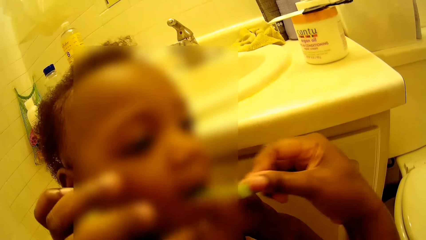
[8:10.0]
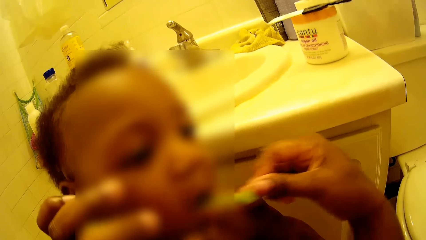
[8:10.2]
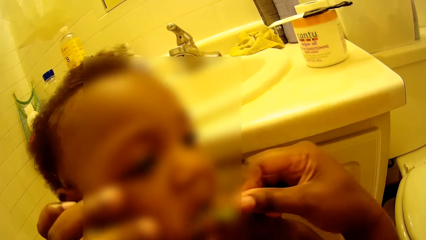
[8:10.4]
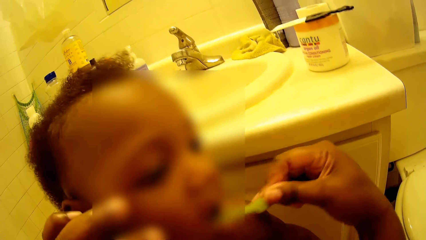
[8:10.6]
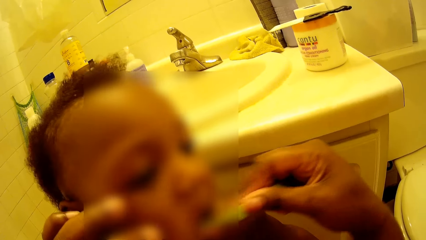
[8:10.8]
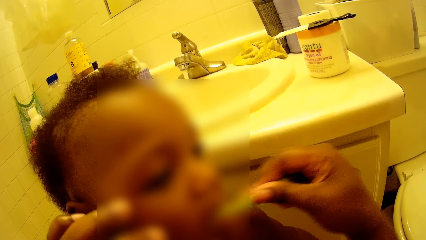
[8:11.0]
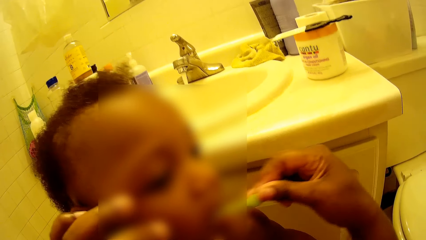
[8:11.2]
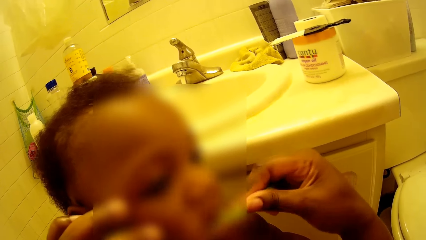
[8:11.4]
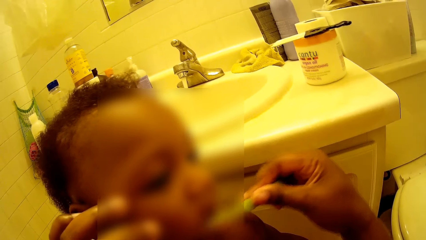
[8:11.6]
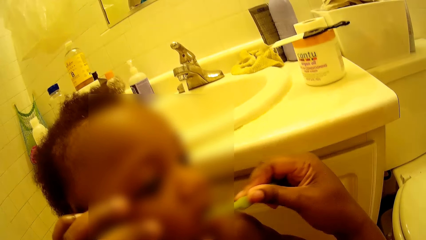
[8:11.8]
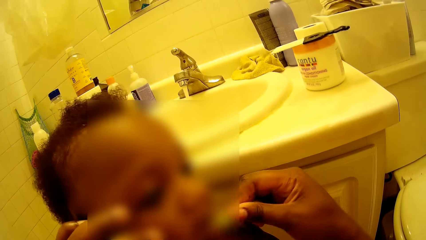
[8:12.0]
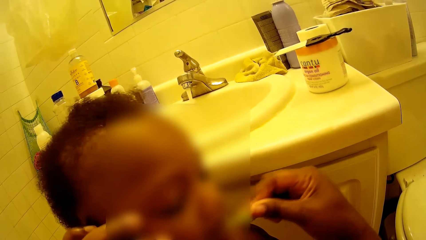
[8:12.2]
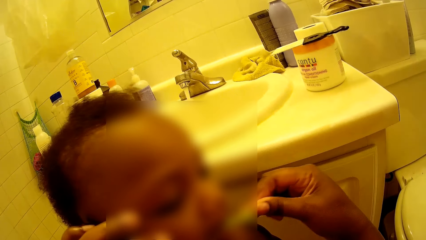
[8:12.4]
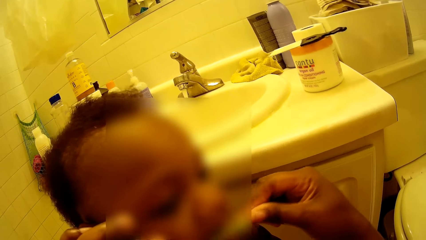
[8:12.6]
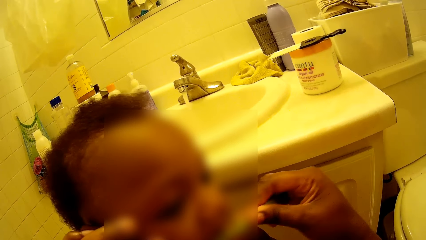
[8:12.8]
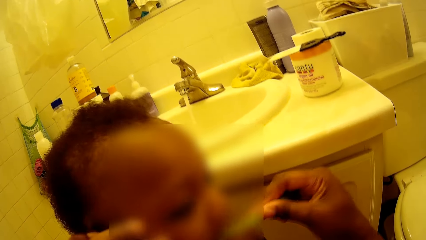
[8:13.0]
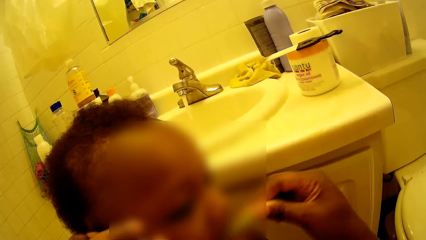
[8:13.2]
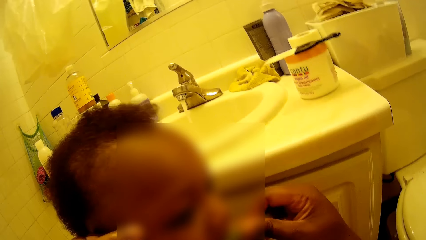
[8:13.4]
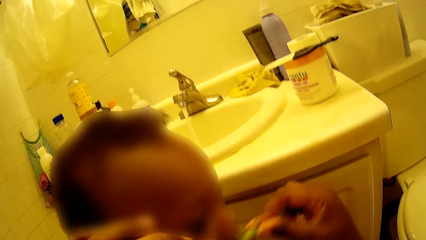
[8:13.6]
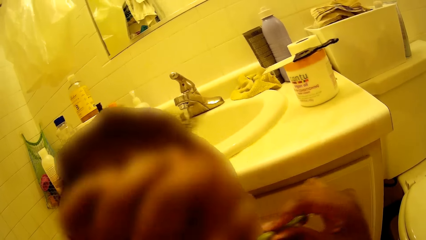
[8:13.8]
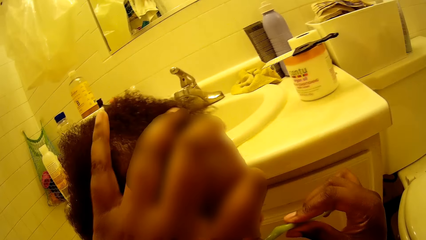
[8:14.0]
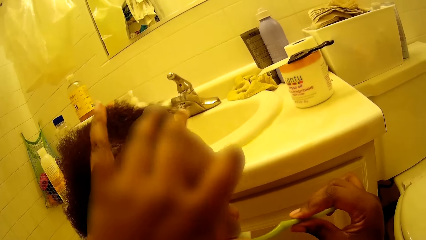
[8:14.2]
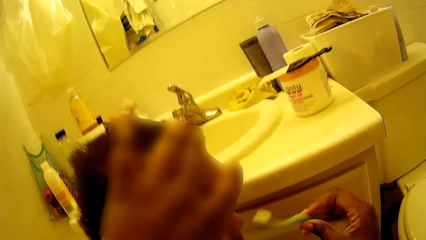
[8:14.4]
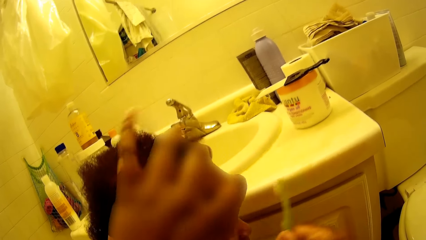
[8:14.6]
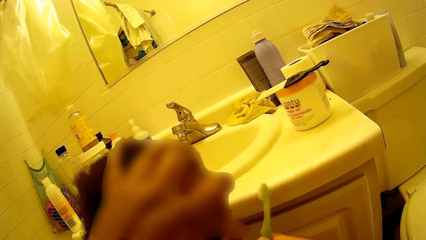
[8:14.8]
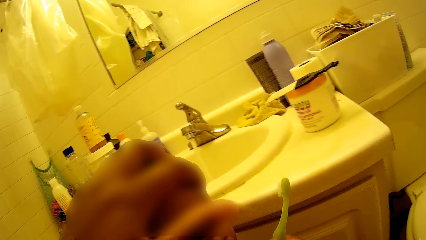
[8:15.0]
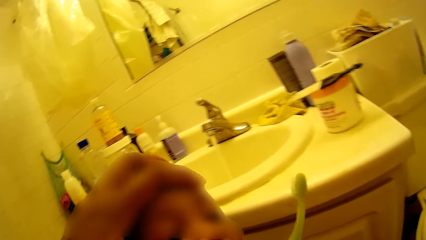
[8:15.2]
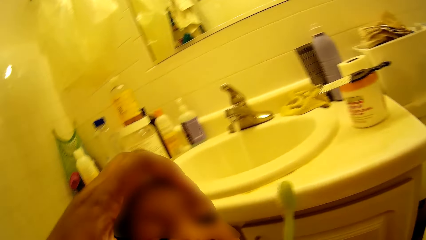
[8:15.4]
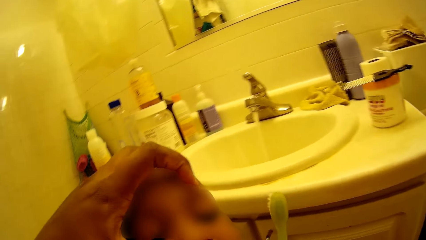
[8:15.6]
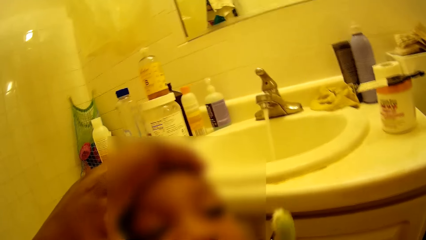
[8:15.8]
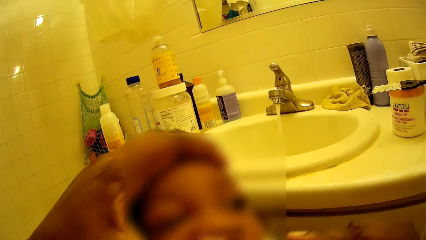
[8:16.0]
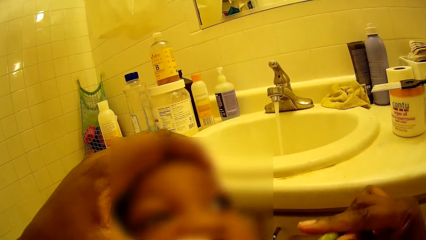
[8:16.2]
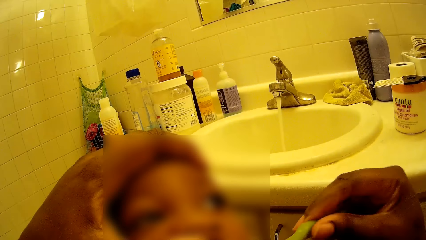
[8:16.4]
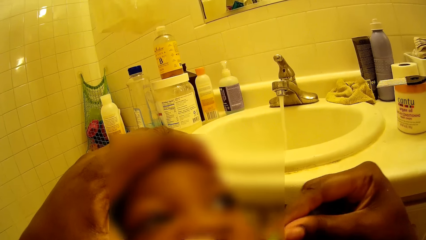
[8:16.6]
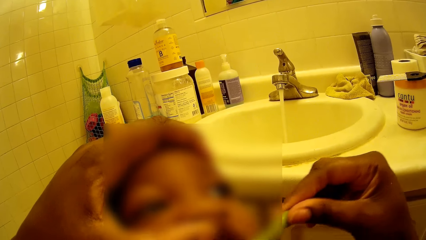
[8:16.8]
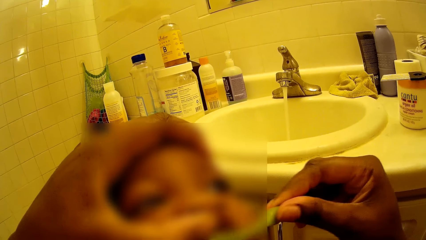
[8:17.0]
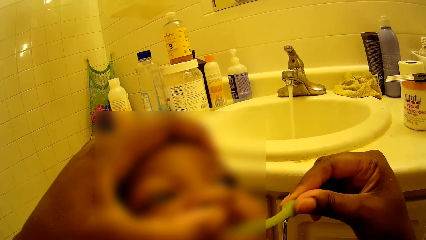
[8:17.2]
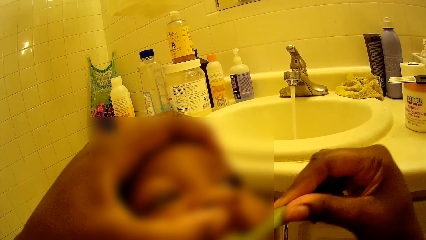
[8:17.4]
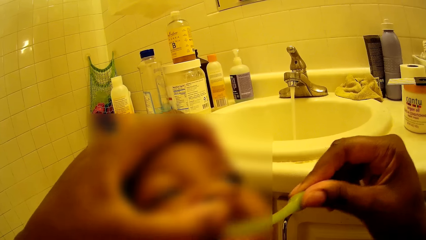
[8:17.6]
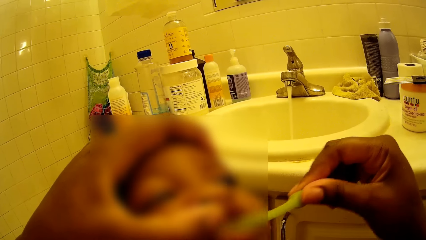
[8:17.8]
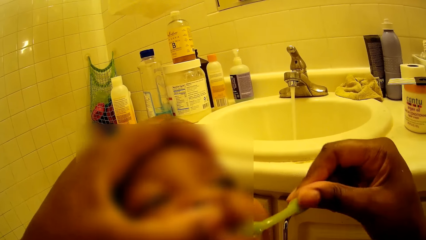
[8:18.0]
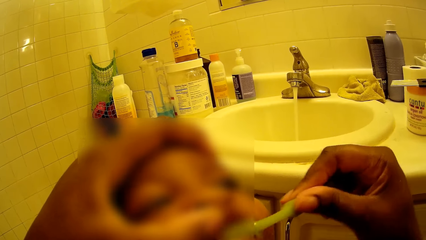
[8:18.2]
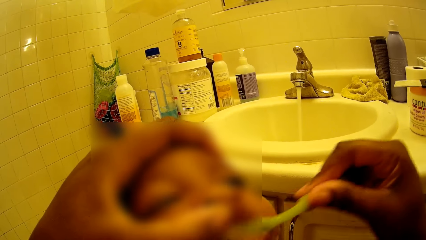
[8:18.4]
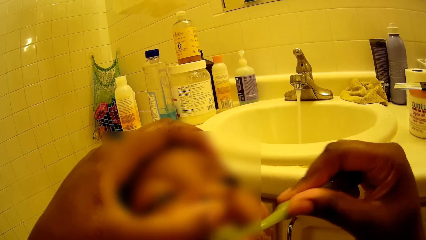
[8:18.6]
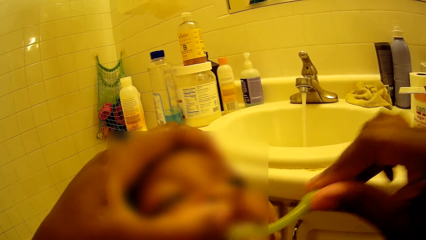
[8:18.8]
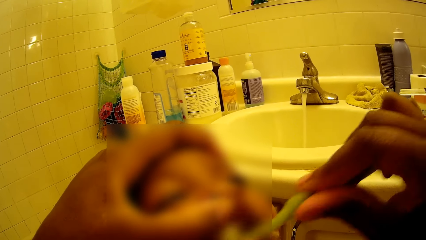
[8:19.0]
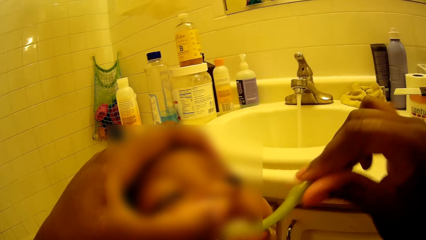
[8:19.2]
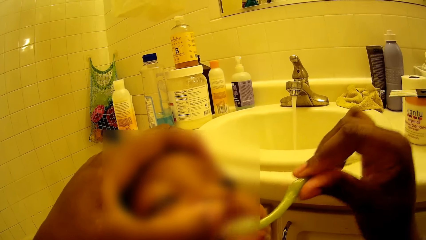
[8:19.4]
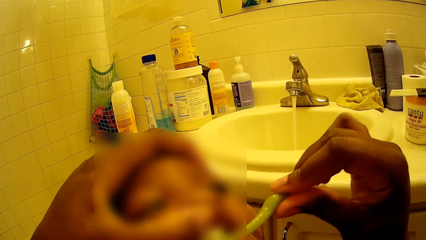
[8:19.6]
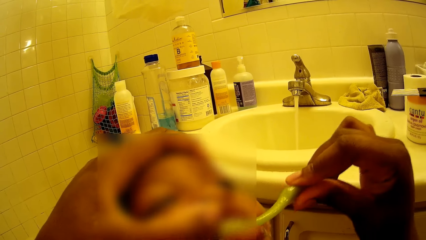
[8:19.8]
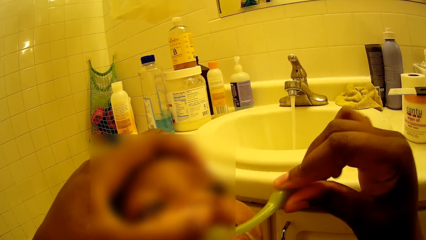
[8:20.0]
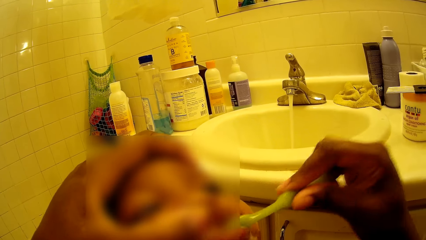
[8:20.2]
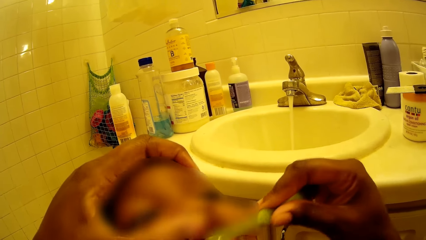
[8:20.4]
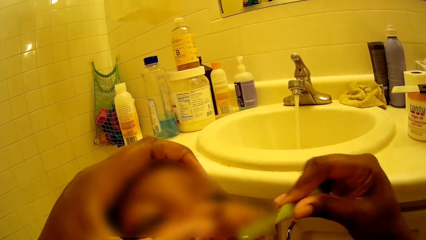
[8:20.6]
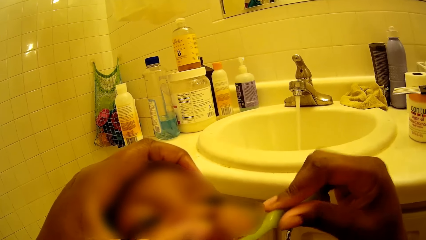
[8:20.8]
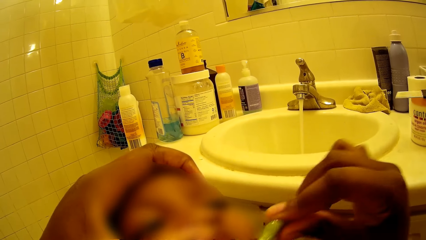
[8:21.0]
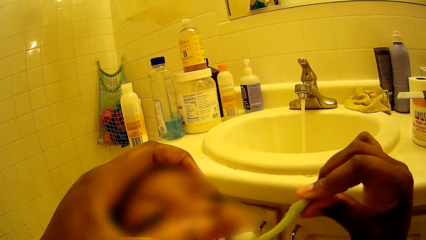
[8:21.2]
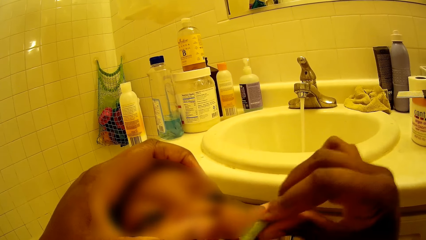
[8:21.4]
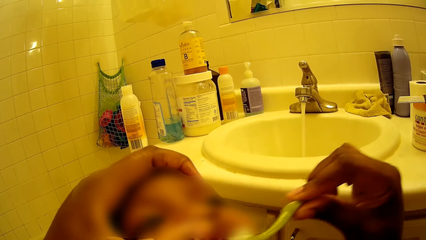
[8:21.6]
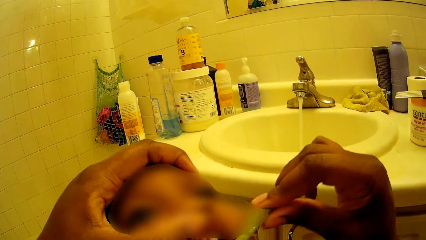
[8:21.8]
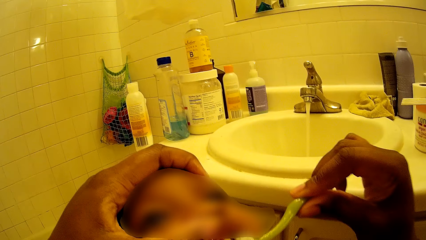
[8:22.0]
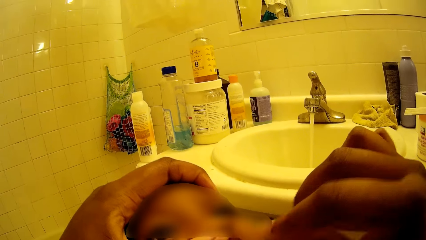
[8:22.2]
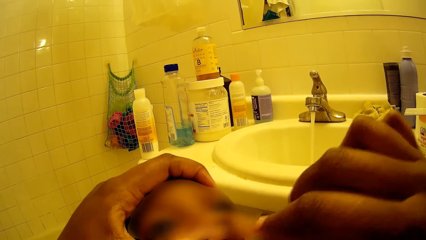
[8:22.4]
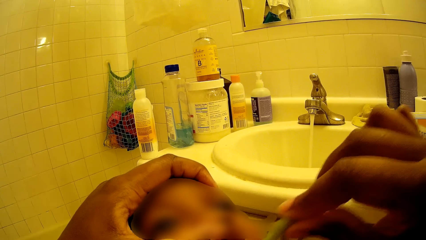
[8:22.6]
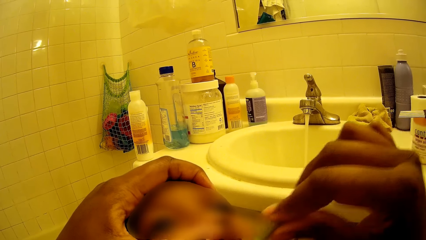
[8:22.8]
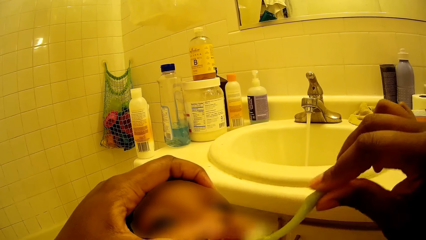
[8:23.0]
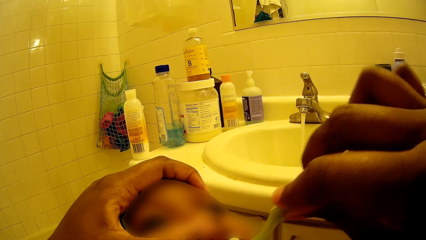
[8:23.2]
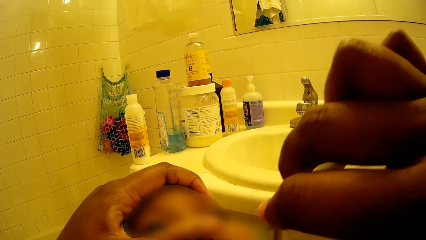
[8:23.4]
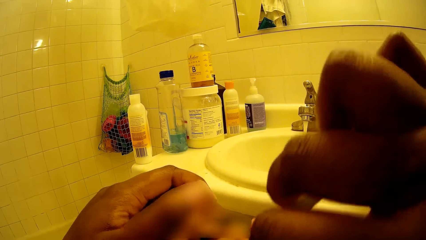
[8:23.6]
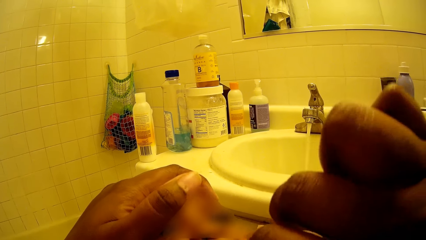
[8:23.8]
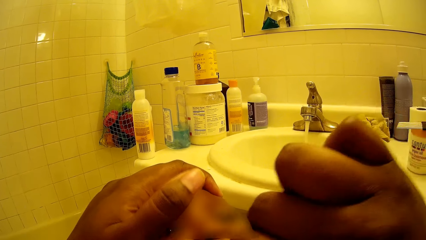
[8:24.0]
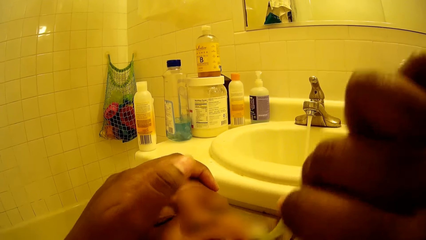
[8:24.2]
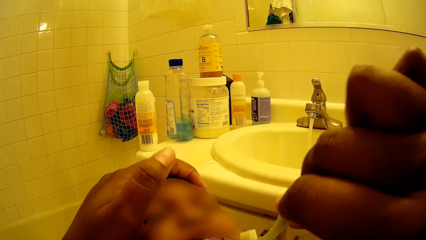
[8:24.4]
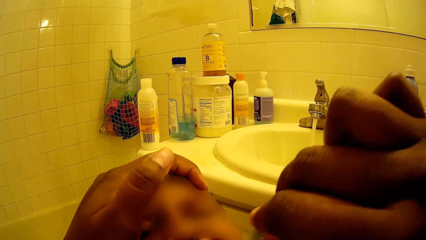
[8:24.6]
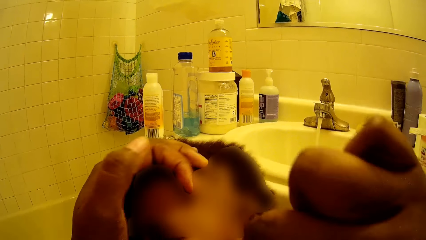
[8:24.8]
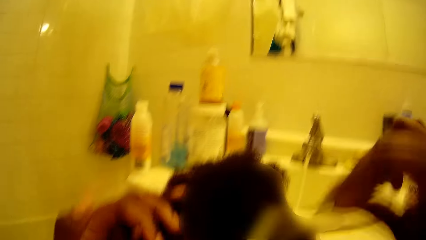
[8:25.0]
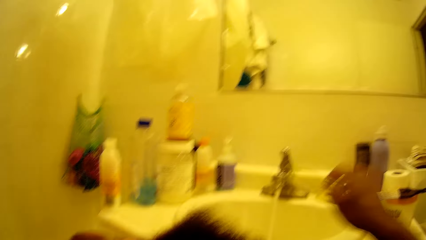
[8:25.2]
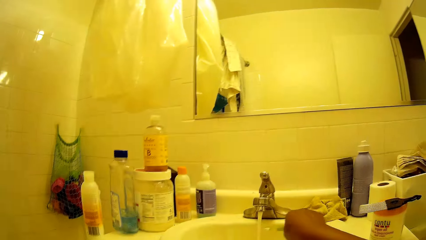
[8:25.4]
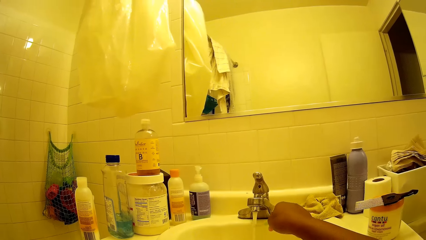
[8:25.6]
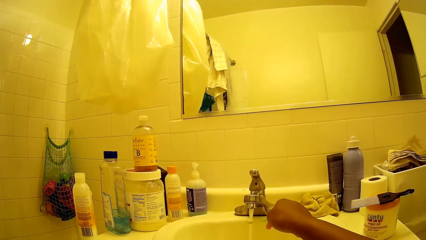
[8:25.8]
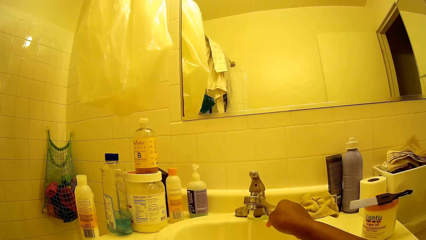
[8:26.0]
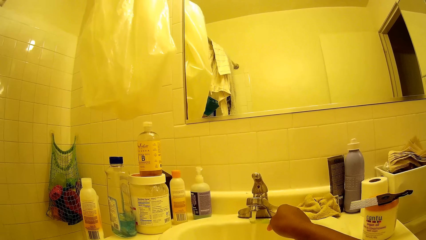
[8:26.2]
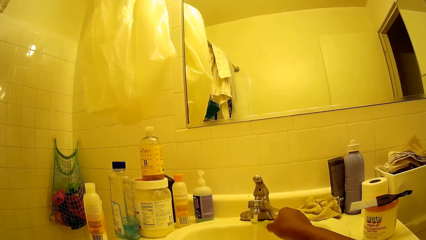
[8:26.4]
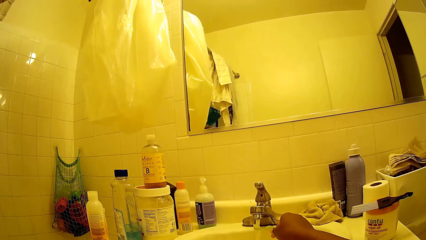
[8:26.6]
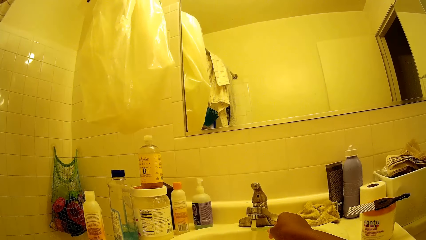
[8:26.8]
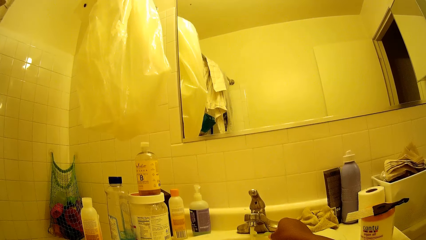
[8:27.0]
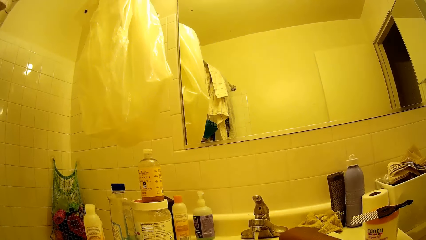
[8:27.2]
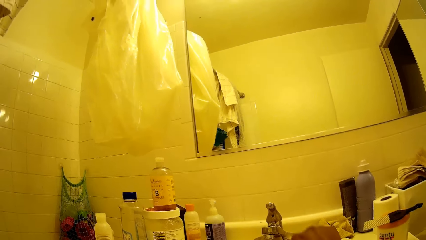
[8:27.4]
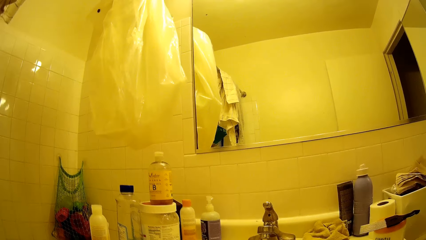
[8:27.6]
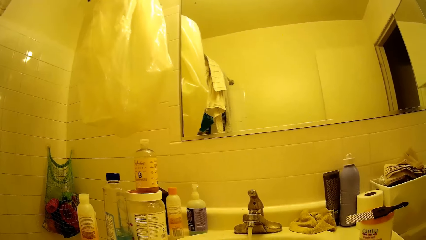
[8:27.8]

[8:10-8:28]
The camera wearer lifts the baby's head with her left hand. She touches the baby's head. She converses with the baby. She brushes the baby's teeth with a toothbrush. She removes the toothbrush in her right hand from the baby's mouth. She places the toothbrush in her right hand under the running water from the tap.
